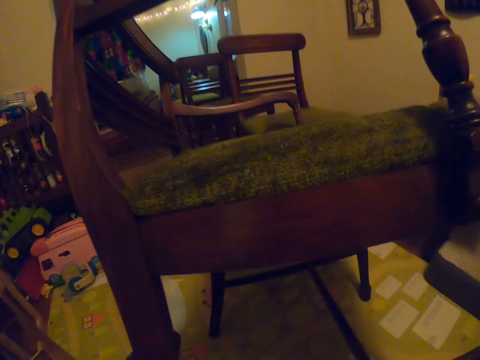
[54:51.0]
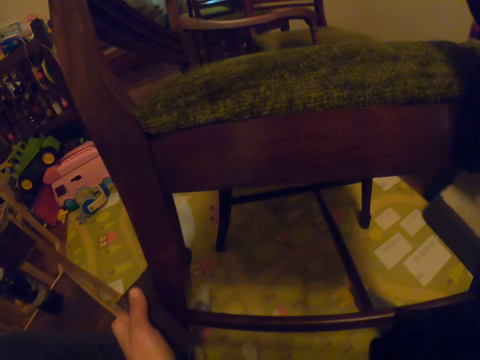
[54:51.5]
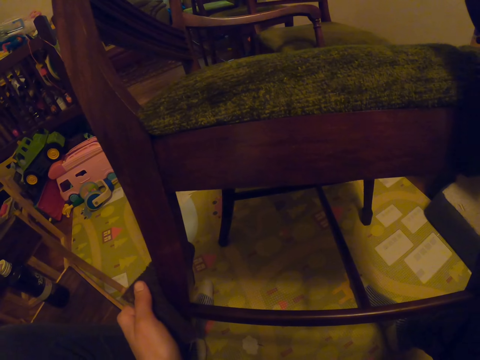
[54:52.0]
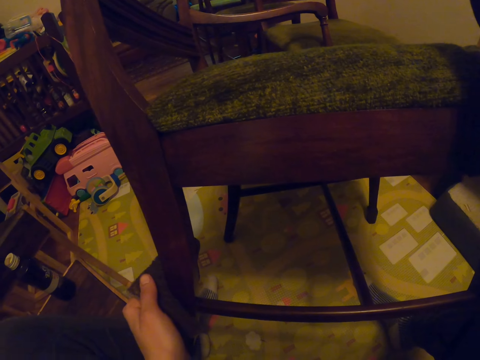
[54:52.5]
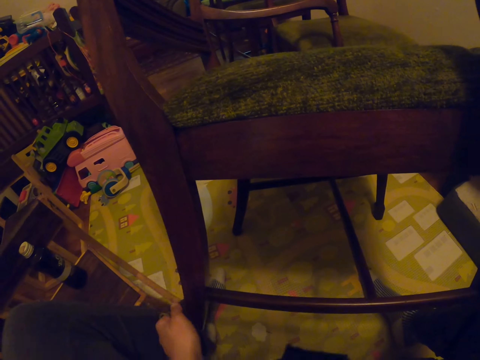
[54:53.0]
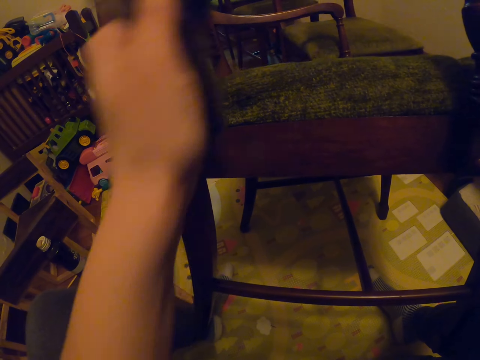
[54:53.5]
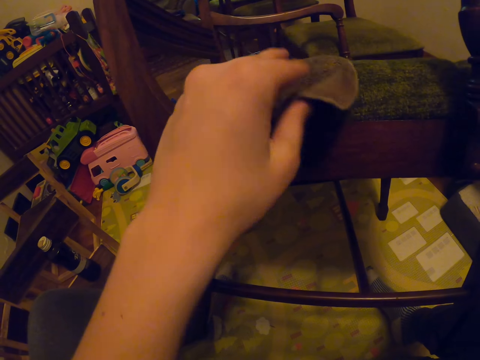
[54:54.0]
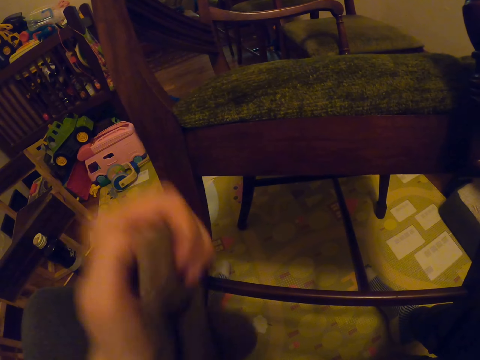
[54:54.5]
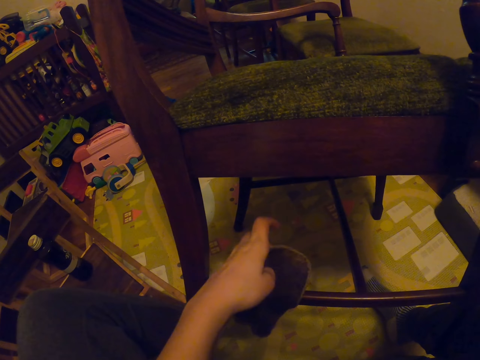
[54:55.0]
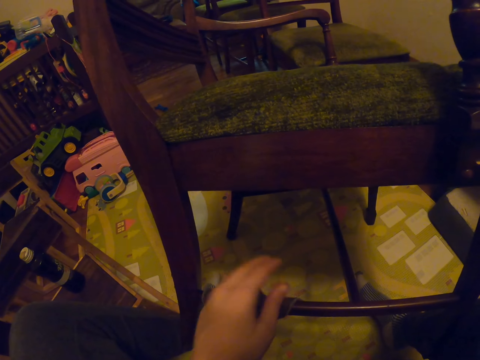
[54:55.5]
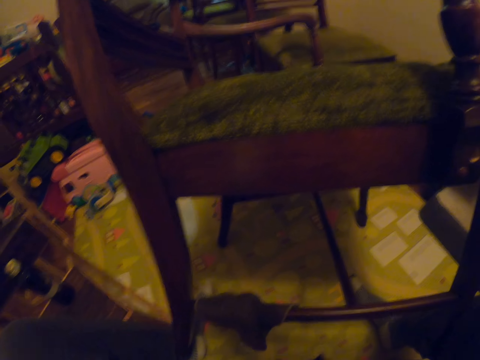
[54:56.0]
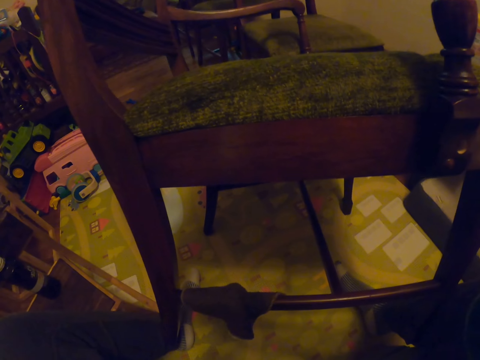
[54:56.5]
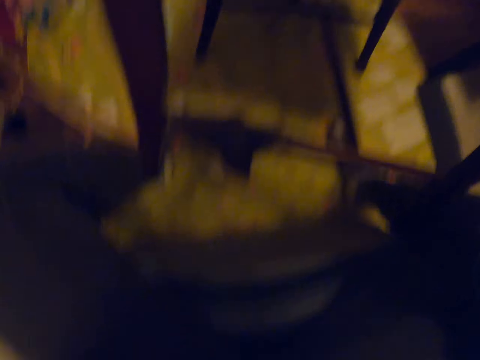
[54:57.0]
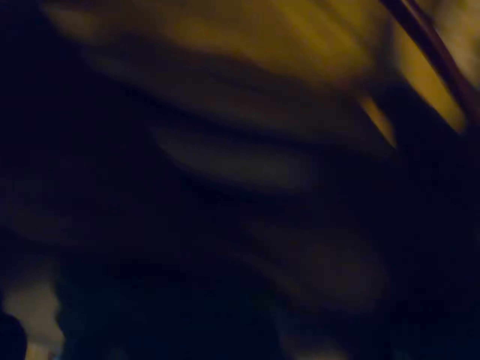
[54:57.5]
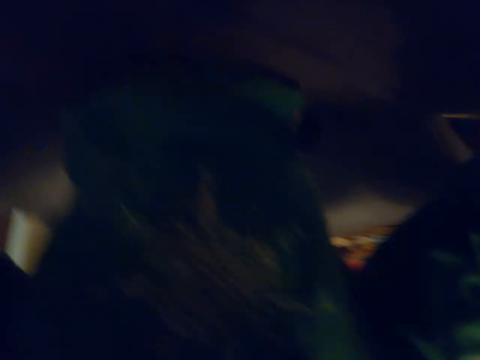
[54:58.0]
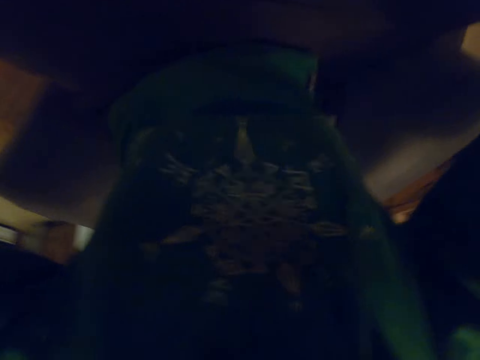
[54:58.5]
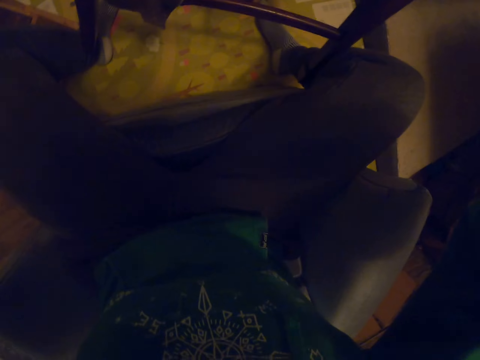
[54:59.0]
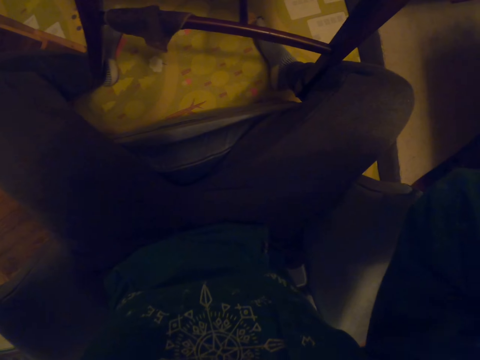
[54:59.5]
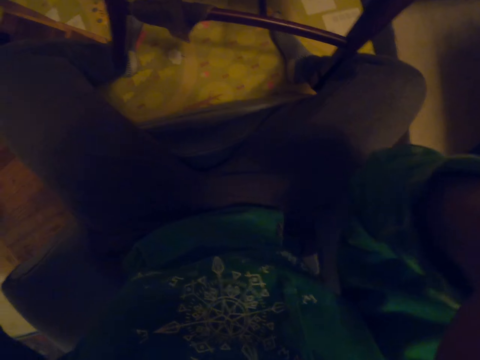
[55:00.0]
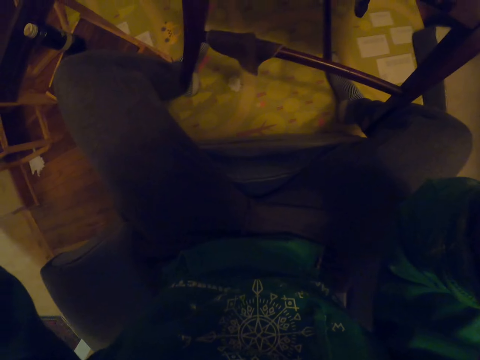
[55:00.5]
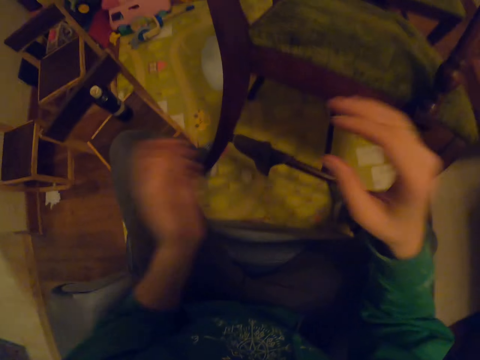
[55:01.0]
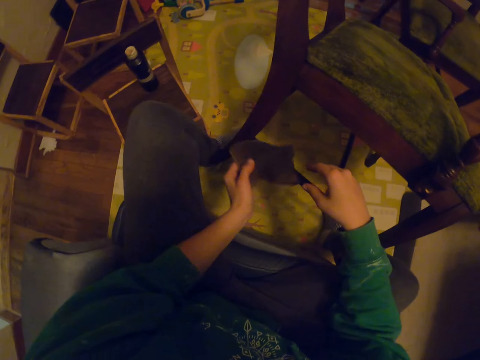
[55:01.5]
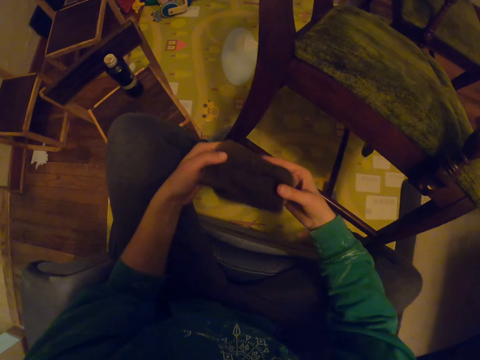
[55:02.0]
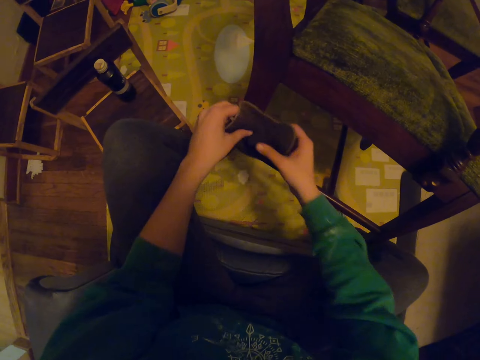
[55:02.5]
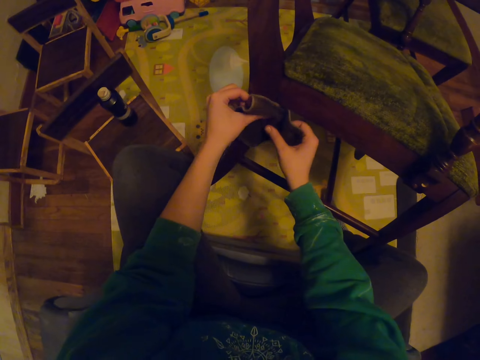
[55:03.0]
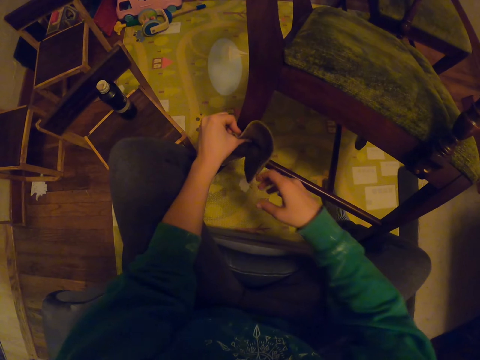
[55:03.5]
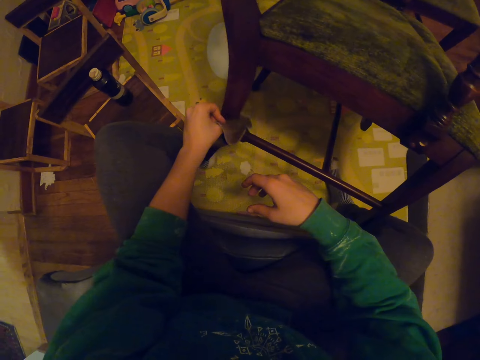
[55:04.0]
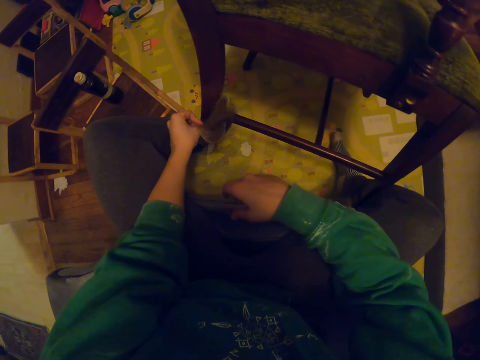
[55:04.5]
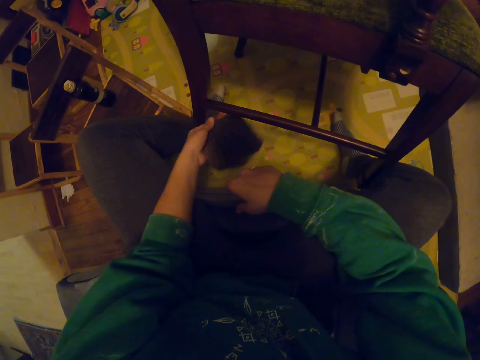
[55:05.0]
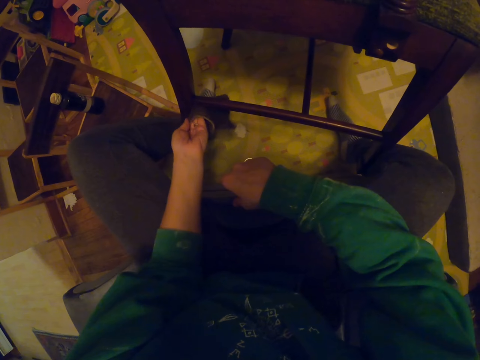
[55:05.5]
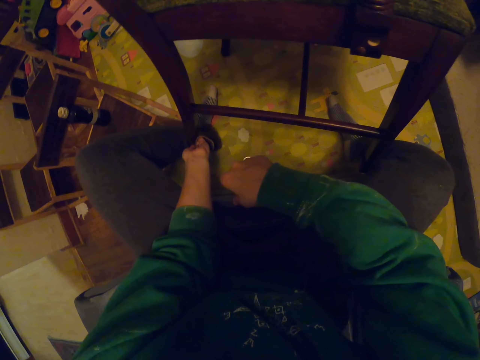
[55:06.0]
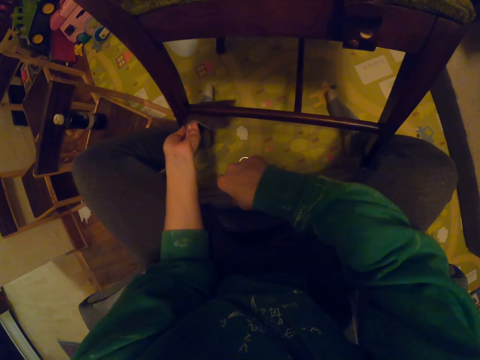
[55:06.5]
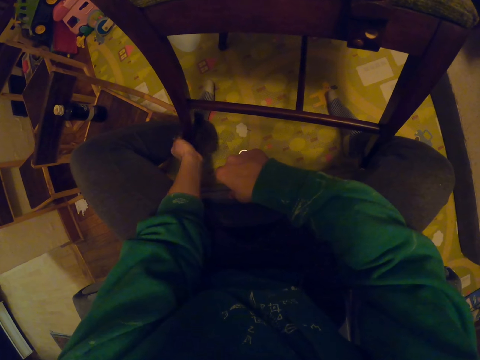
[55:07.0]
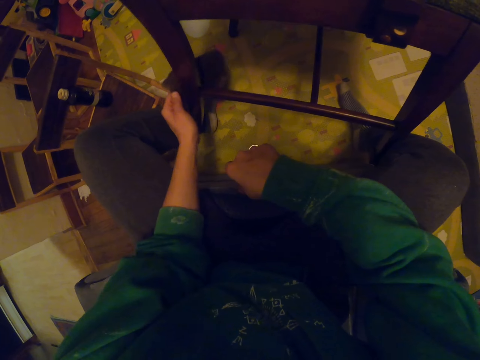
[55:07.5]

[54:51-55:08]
The camera wearer places the towel on the chair. They adjust the camera. They pick up the towel. They wipe the chair.

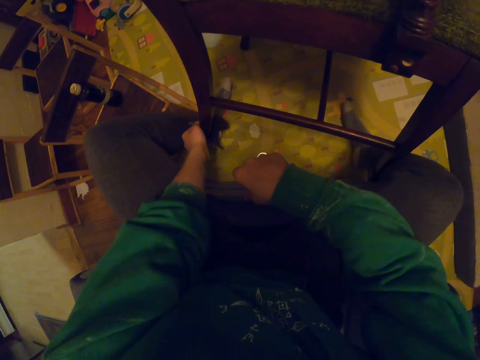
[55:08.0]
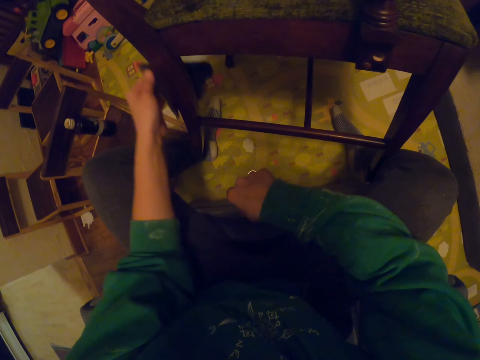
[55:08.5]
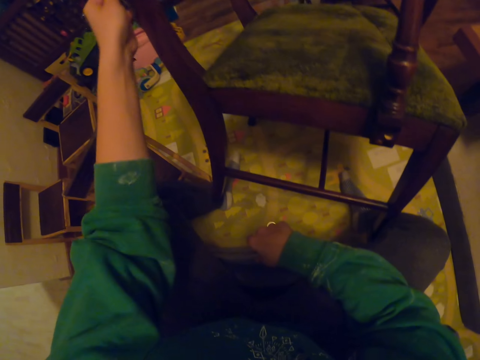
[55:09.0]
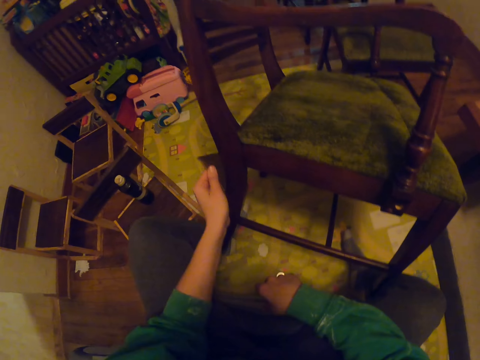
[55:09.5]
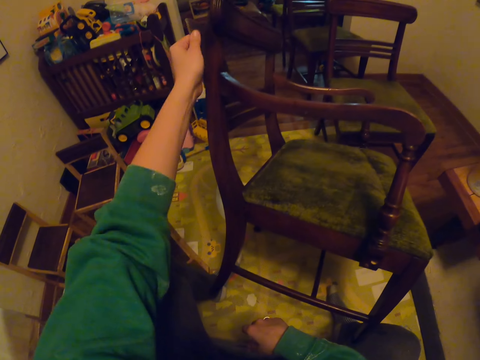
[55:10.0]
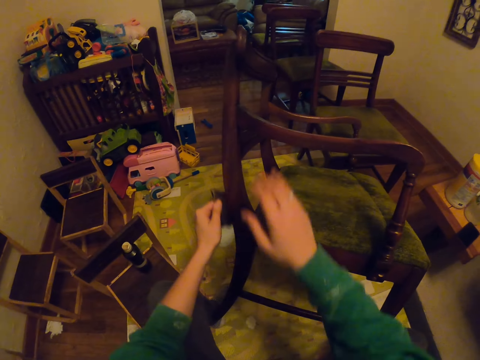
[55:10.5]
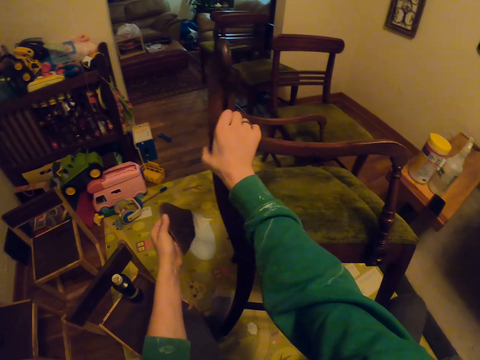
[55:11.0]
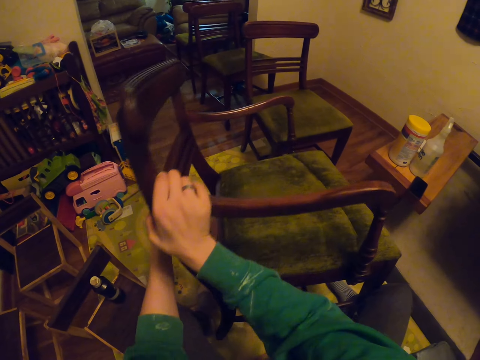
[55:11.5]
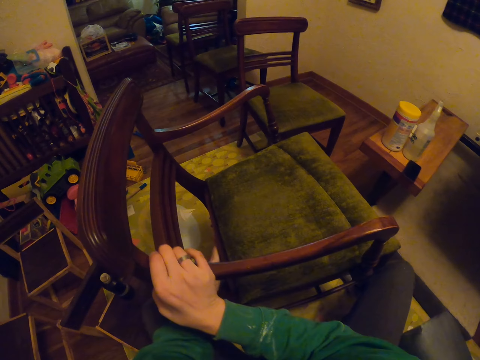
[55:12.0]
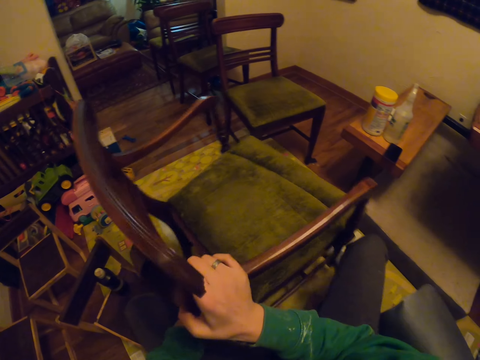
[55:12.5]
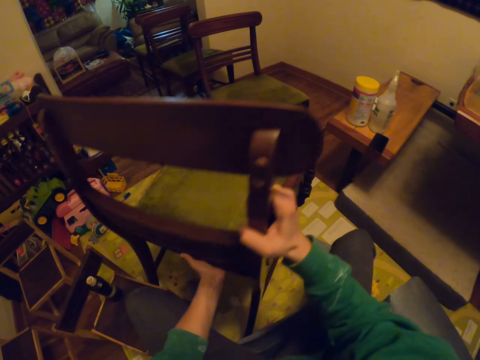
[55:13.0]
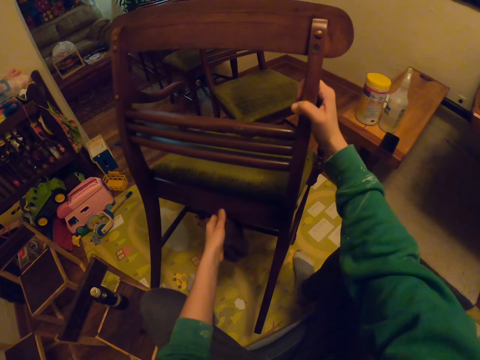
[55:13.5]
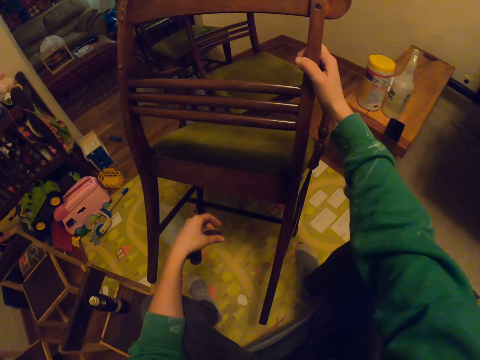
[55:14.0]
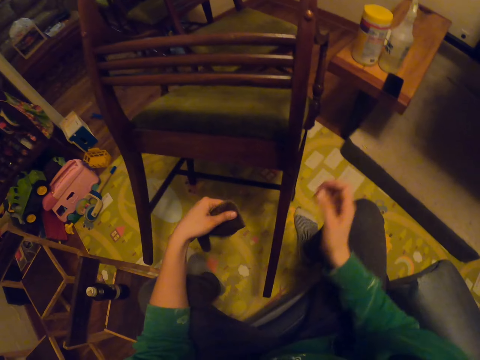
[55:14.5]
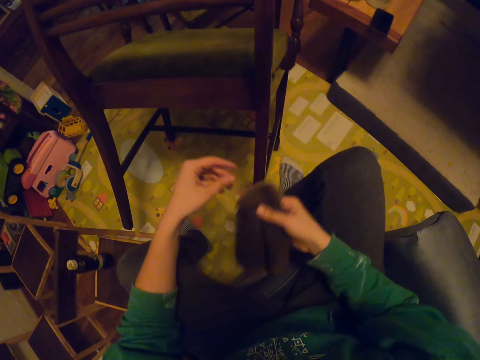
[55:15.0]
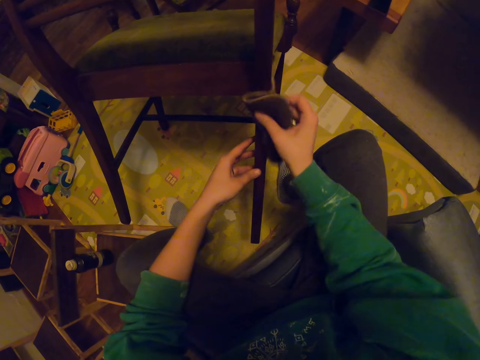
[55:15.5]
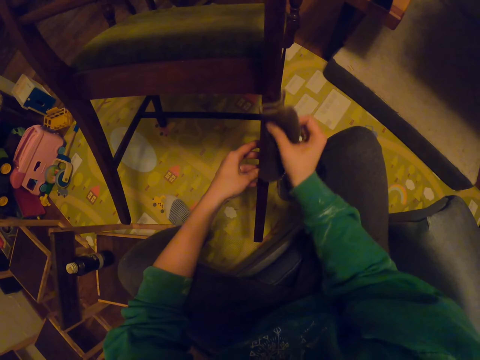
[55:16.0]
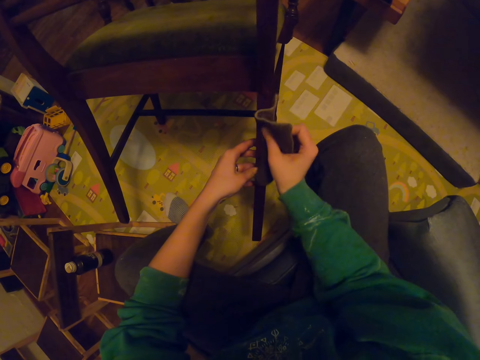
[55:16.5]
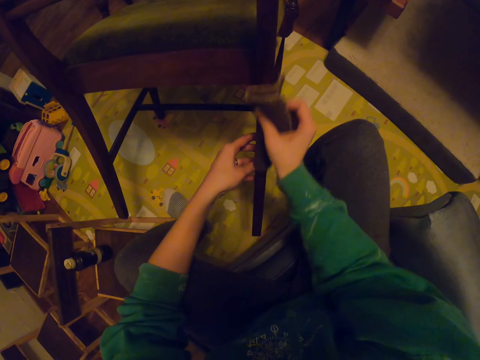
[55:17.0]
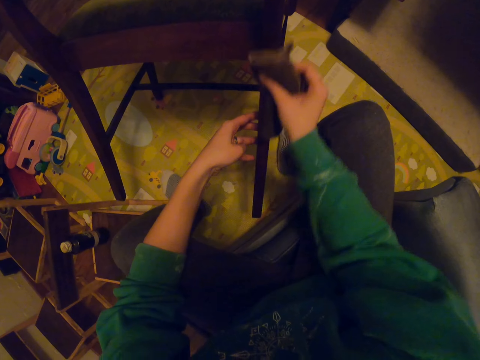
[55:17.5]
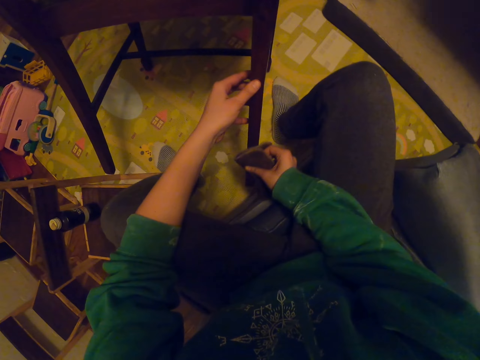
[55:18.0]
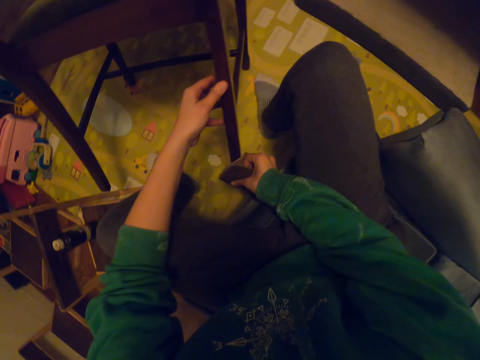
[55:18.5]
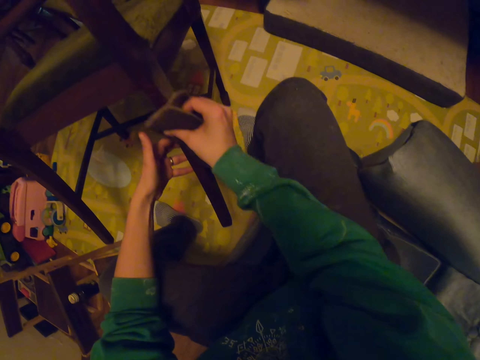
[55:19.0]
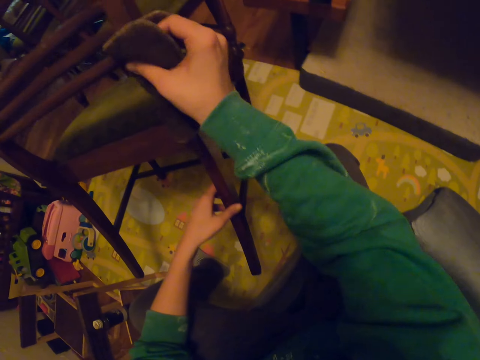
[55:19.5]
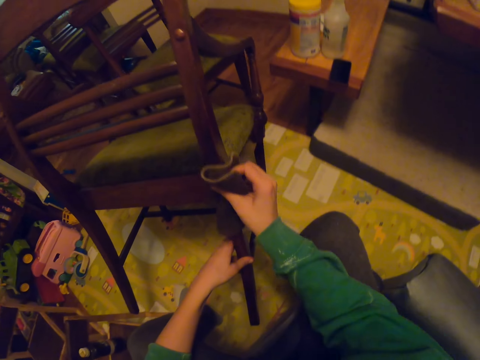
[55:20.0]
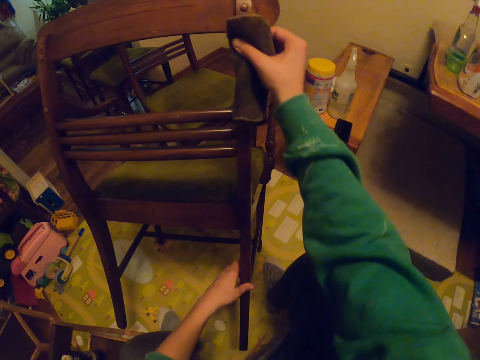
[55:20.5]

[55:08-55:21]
The camera wearer moves the chair. They lean the chair on the other chair. They wipe the chair.
